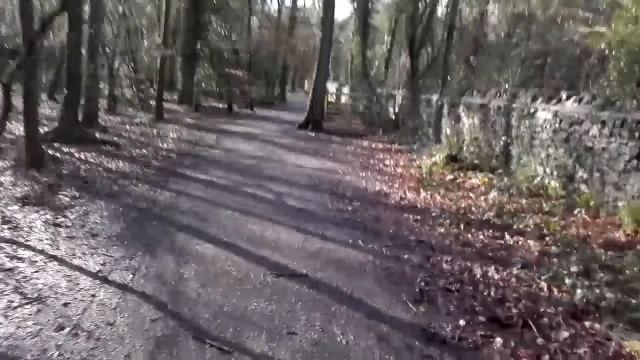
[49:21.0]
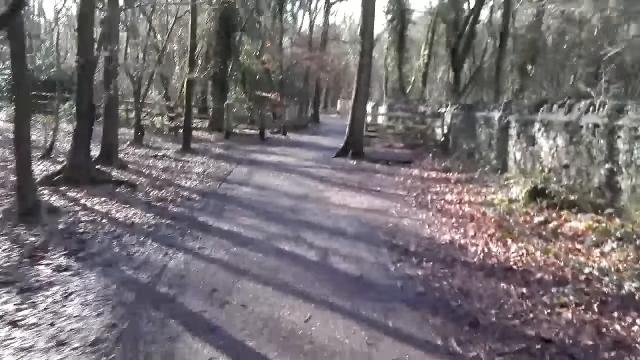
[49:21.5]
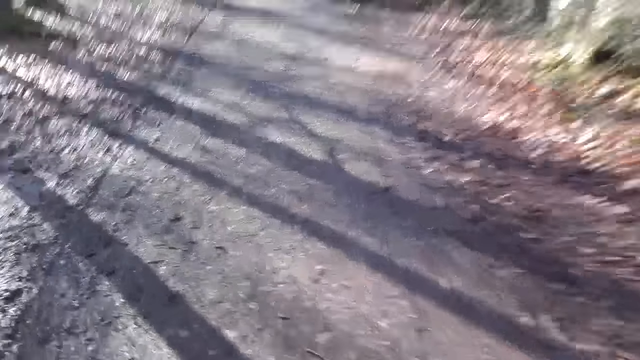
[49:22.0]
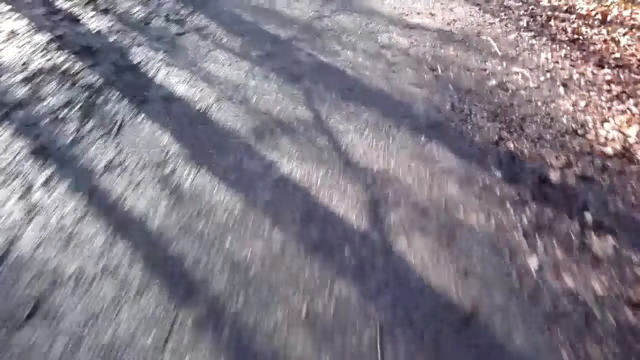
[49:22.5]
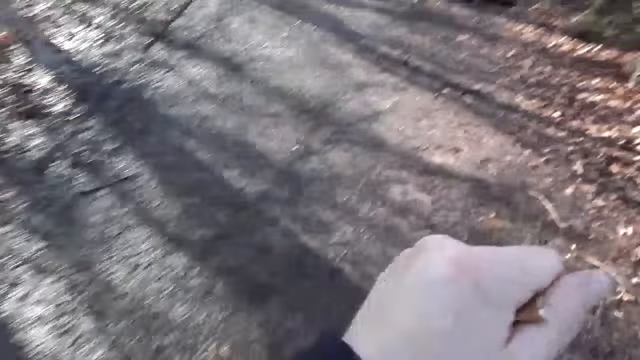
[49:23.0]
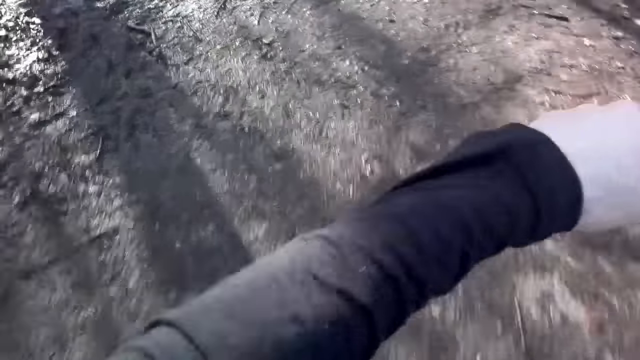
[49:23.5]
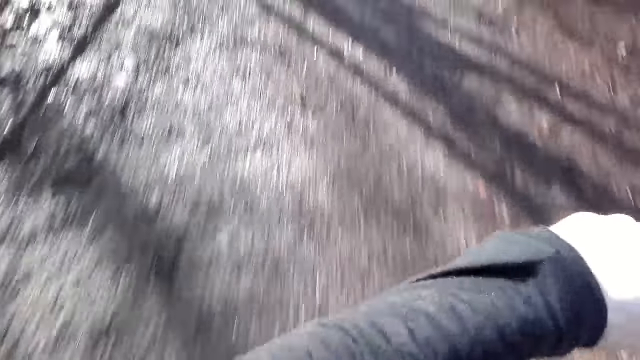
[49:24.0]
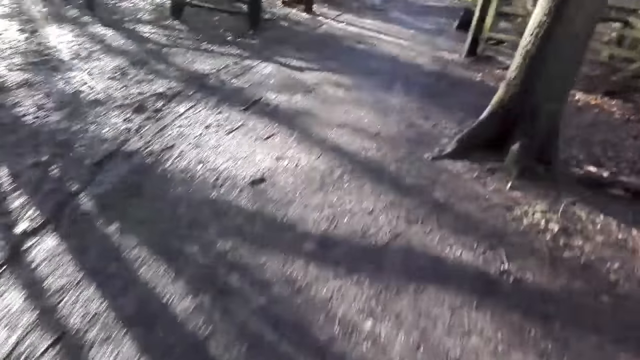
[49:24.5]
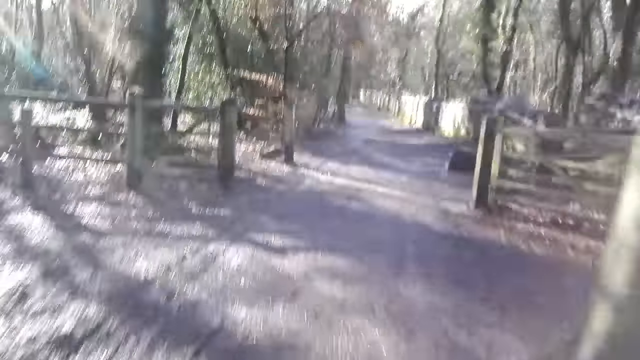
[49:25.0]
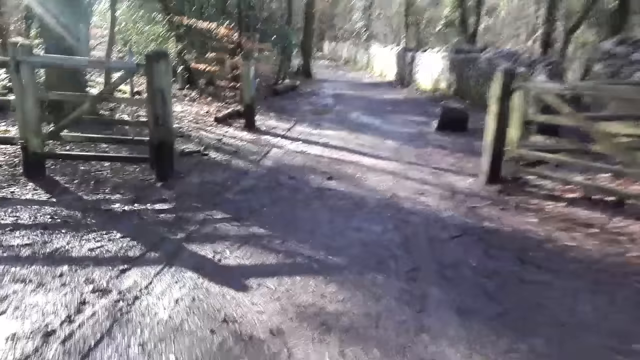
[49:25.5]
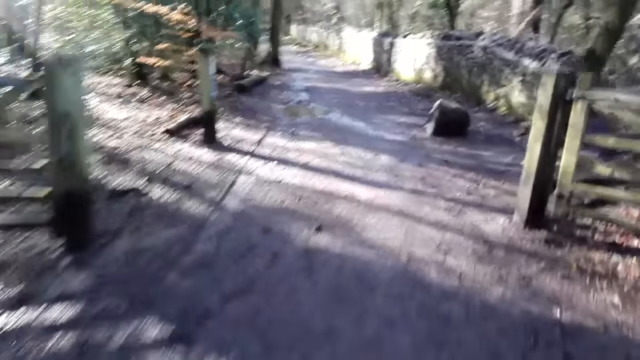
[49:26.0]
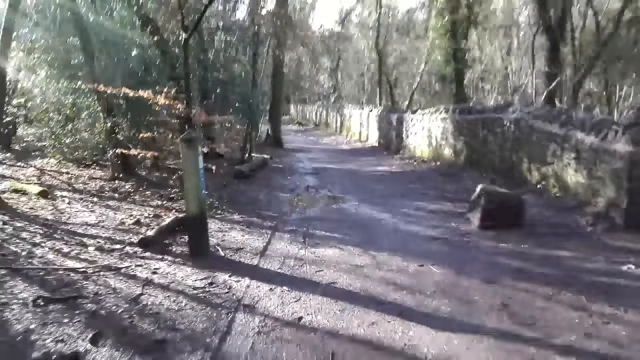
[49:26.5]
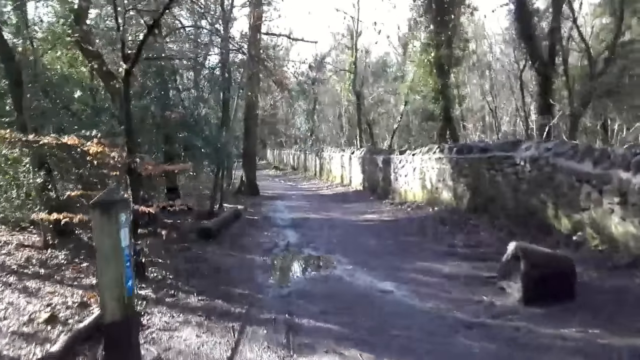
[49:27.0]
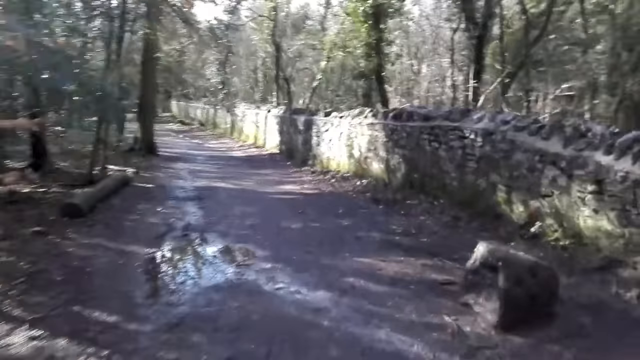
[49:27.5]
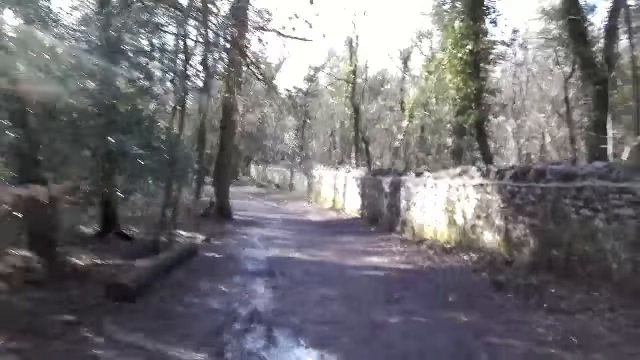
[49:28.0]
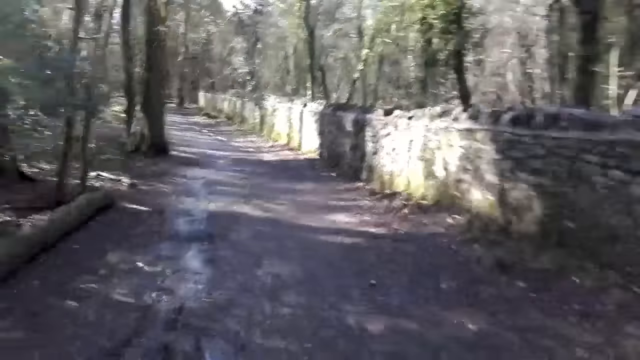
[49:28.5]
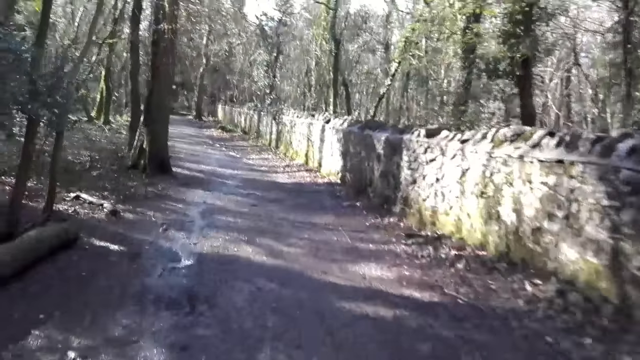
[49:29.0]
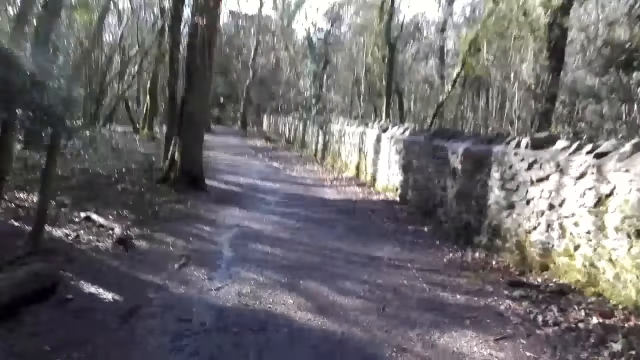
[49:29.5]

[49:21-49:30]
The camera wearer stretches his left hand in the air. He inspects his hand. He runs in the forest.

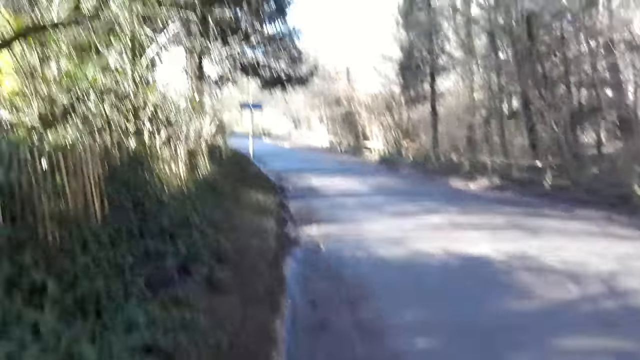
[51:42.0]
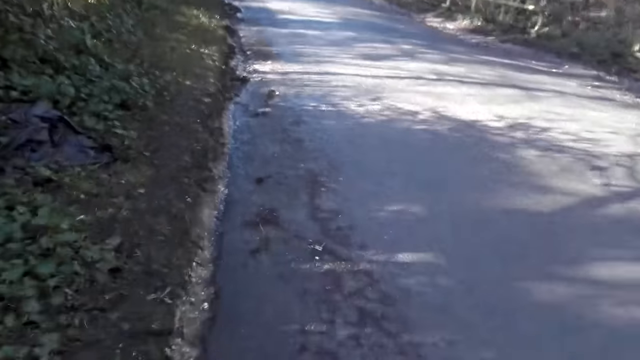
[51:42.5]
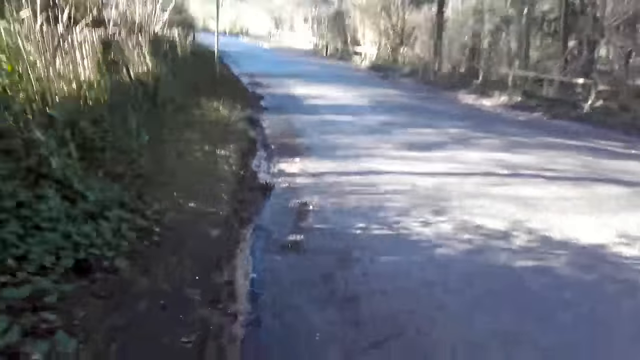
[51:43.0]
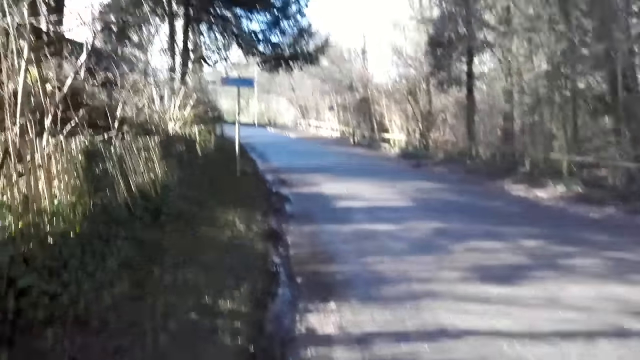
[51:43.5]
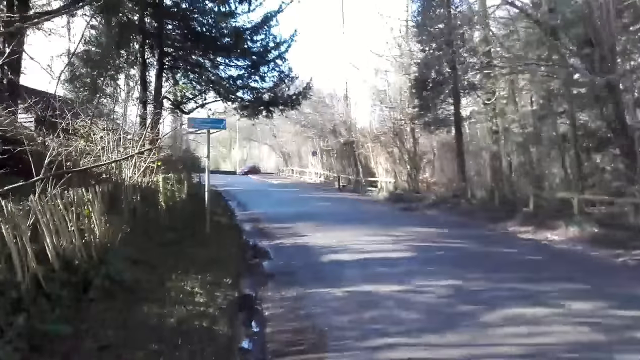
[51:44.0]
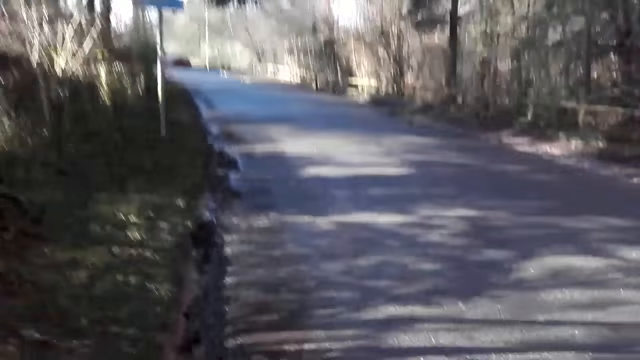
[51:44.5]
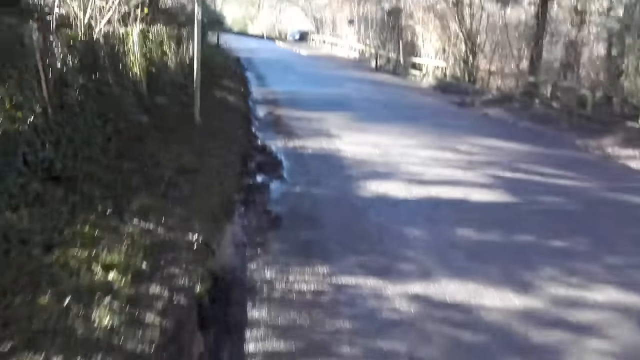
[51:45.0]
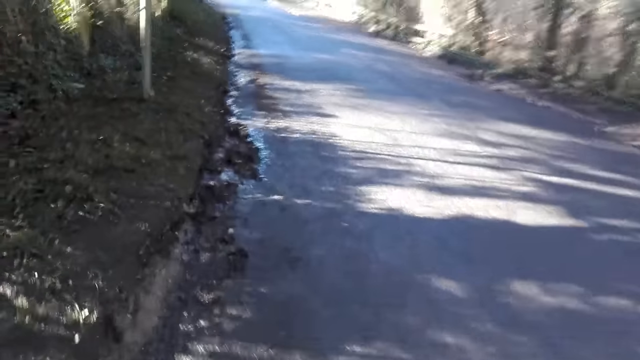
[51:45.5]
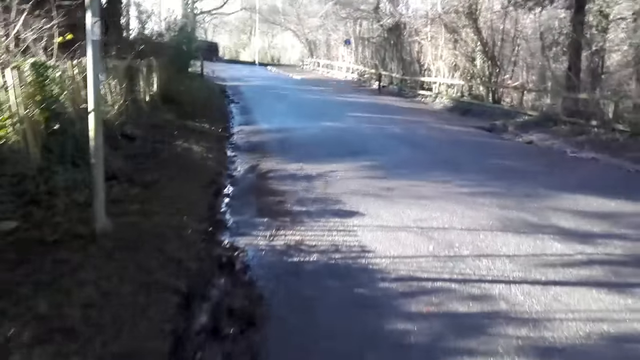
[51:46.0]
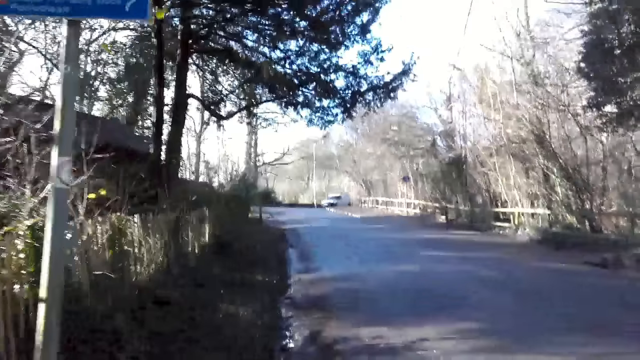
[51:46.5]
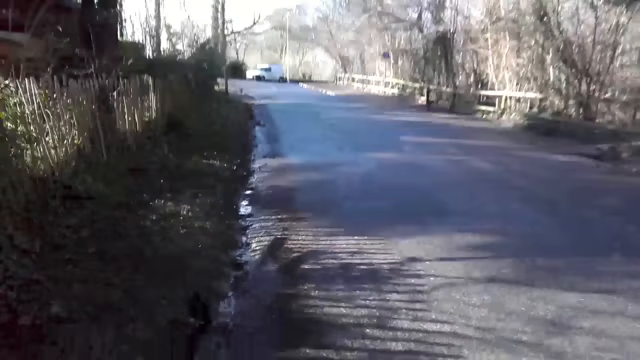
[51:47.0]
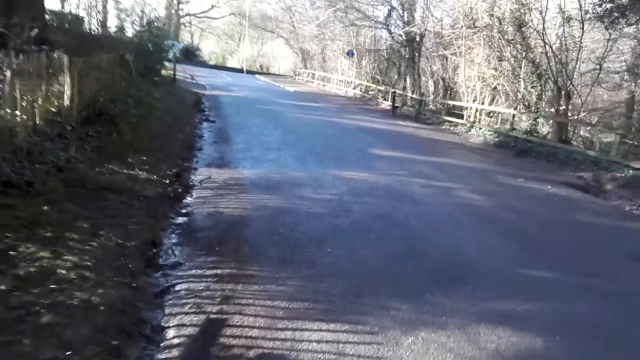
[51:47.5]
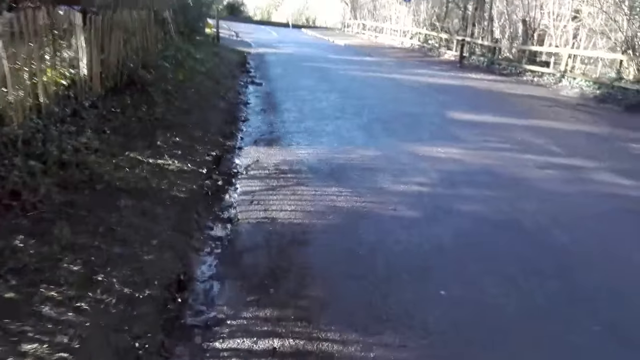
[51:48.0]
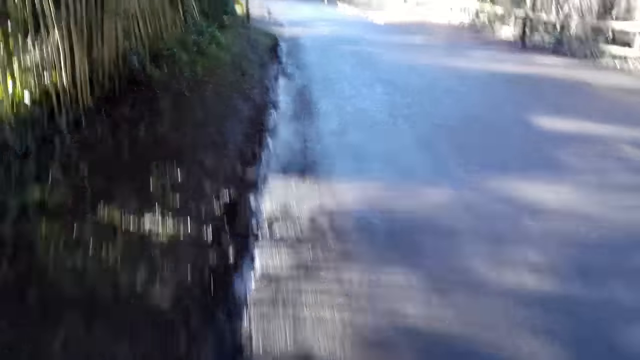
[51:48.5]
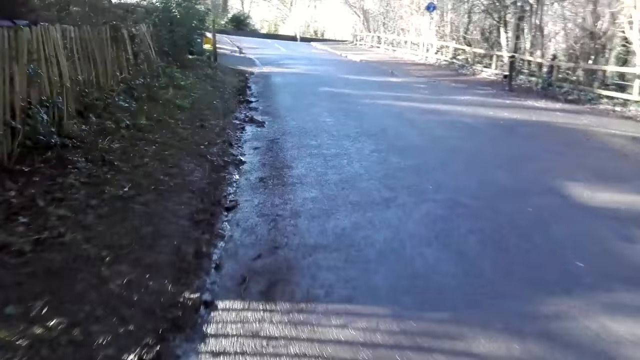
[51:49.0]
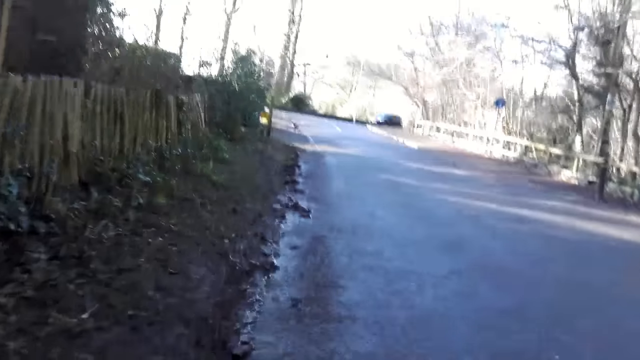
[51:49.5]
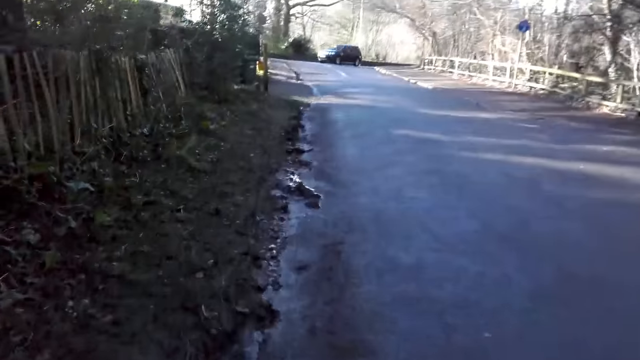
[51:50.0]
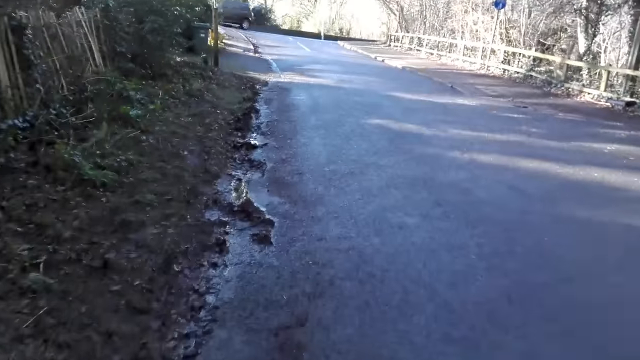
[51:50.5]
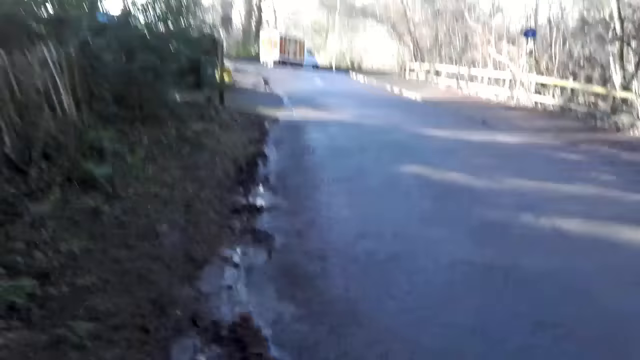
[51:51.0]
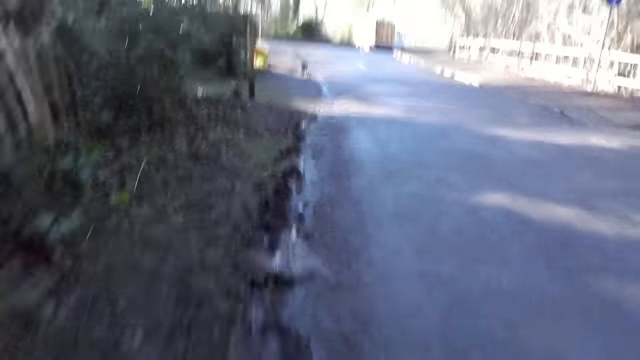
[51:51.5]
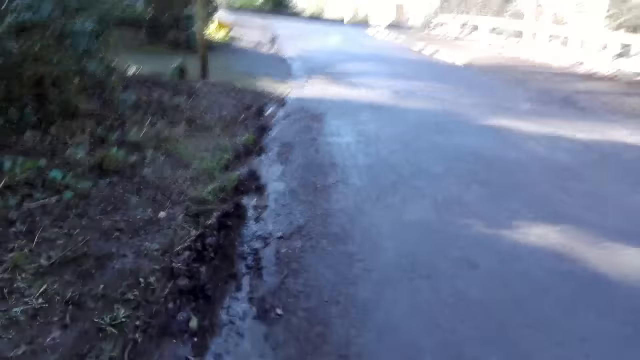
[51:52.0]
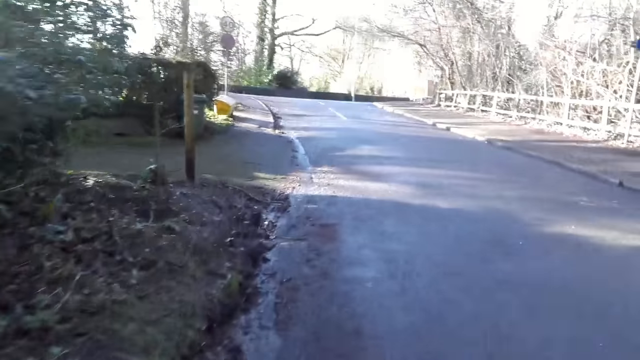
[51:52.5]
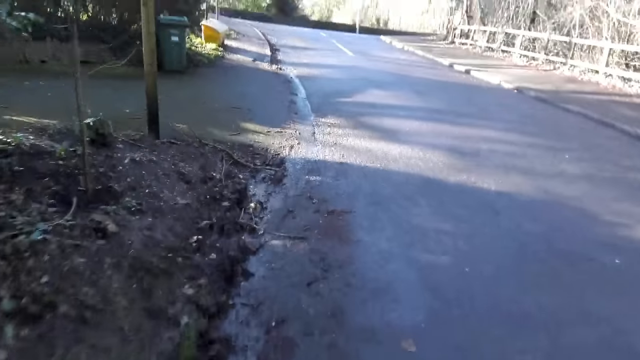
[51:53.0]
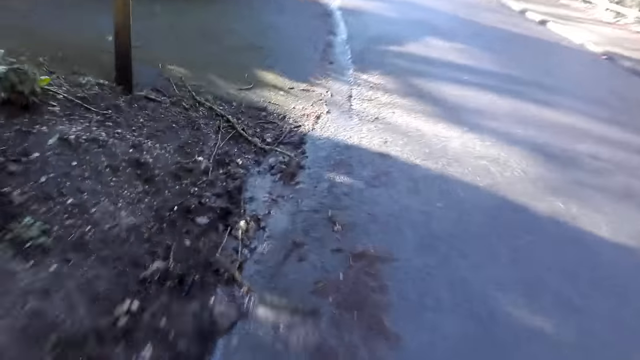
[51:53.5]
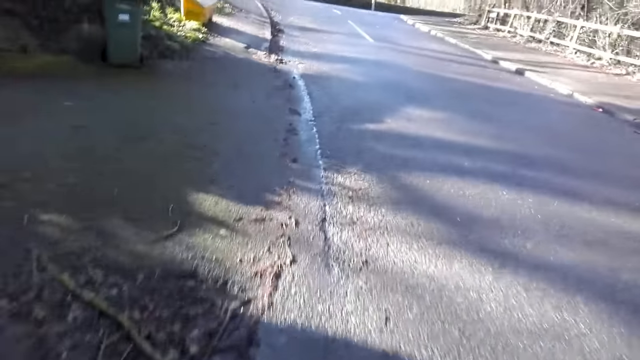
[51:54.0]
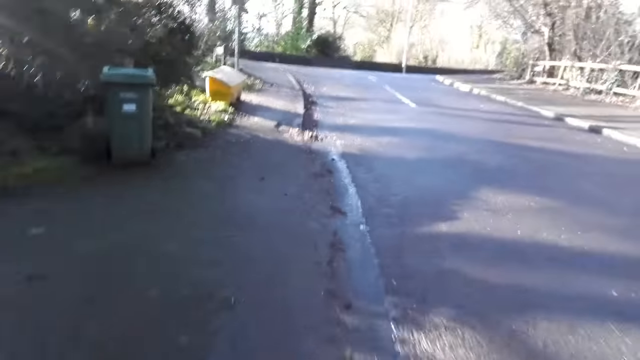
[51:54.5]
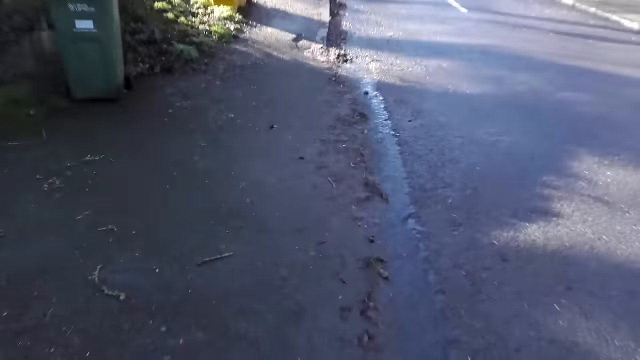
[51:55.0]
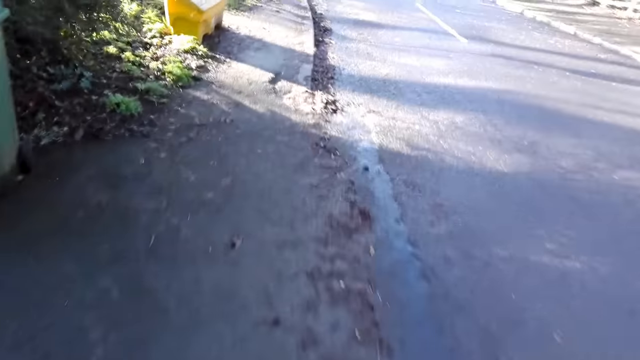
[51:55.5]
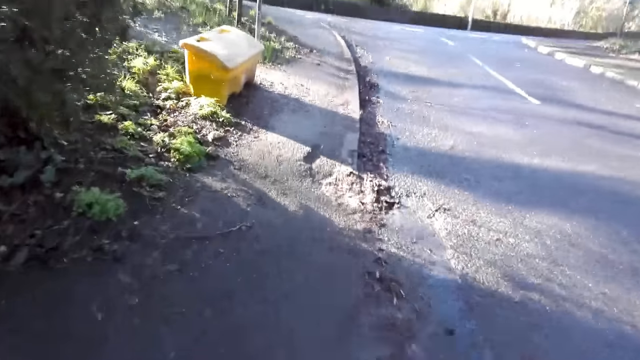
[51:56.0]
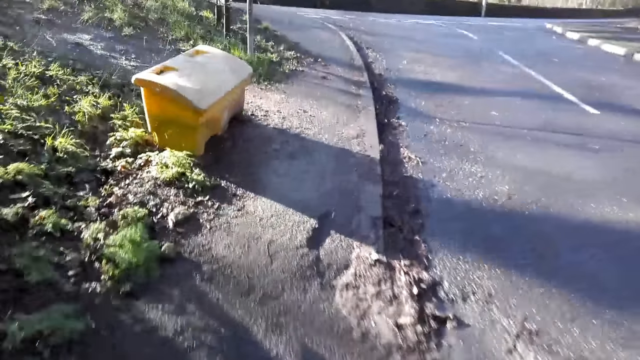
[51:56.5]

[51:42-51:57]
A black car drives past the camera wearer. A white van drives past the camera wearer. Another black car drives past the camera wearer. Another white van drives past the camera wearer.
